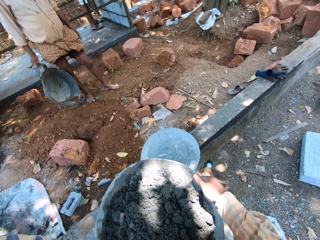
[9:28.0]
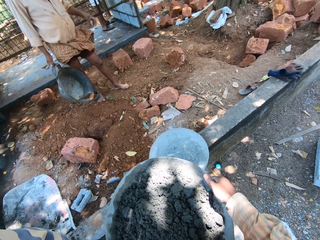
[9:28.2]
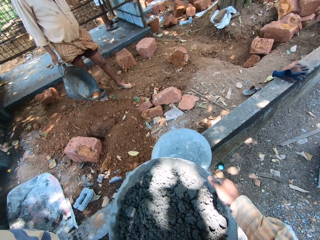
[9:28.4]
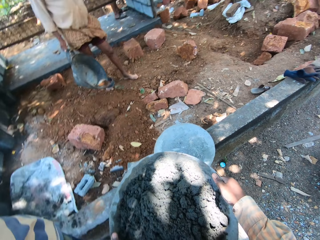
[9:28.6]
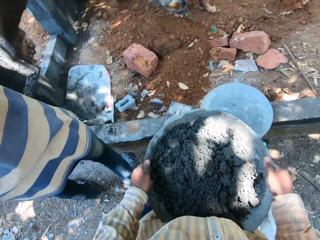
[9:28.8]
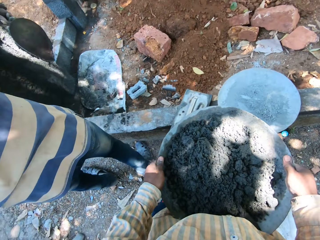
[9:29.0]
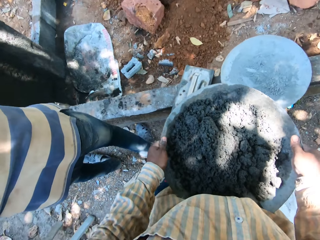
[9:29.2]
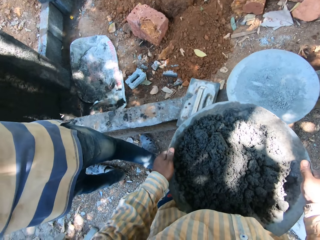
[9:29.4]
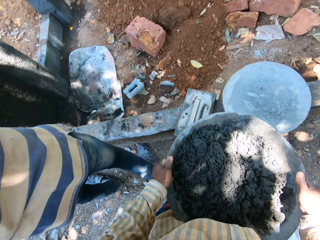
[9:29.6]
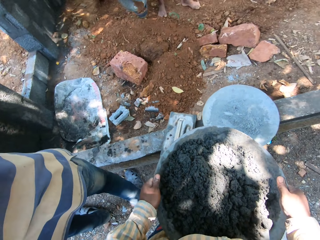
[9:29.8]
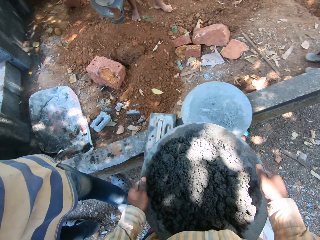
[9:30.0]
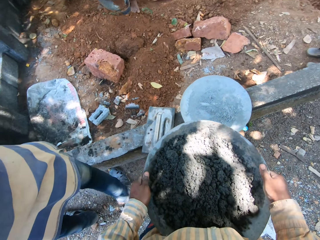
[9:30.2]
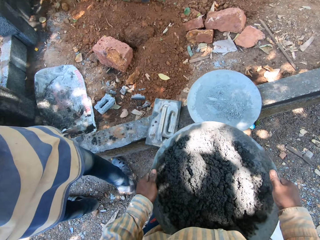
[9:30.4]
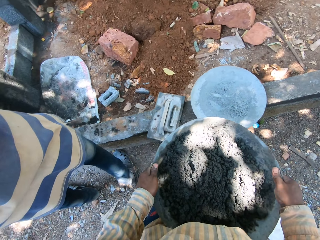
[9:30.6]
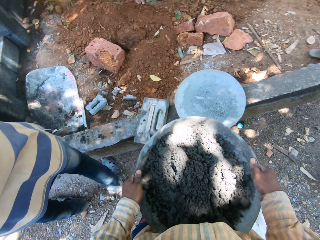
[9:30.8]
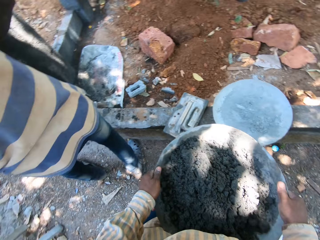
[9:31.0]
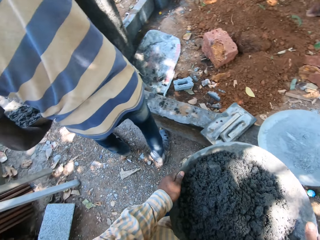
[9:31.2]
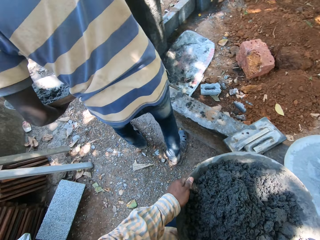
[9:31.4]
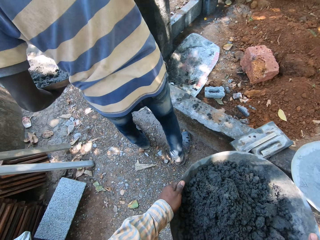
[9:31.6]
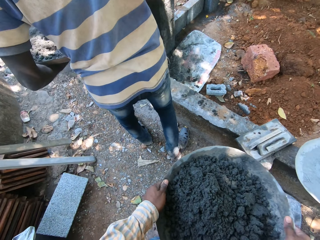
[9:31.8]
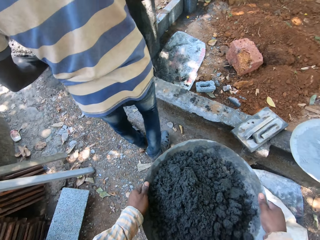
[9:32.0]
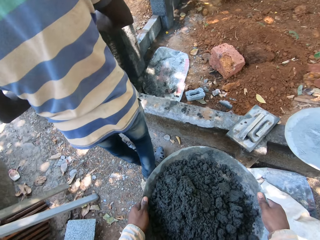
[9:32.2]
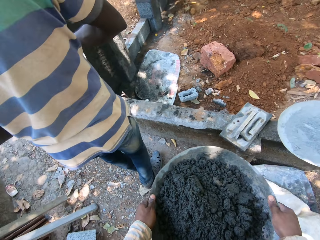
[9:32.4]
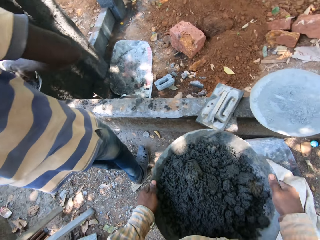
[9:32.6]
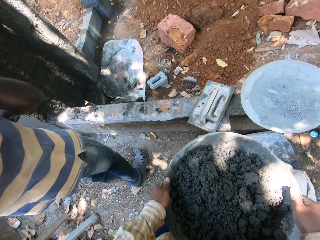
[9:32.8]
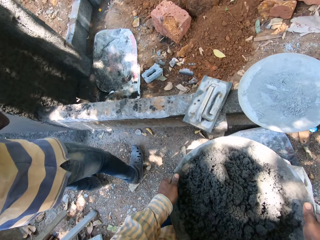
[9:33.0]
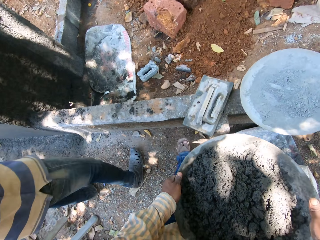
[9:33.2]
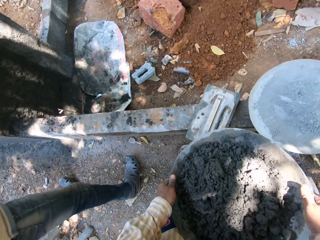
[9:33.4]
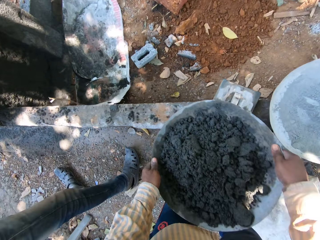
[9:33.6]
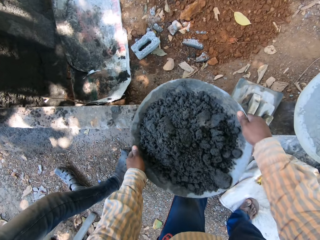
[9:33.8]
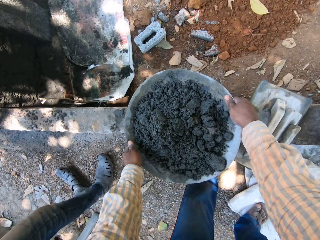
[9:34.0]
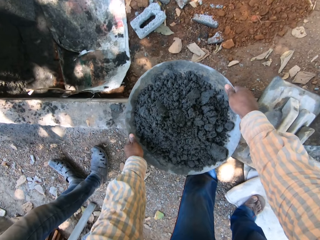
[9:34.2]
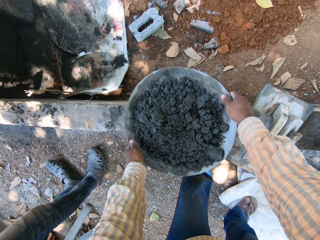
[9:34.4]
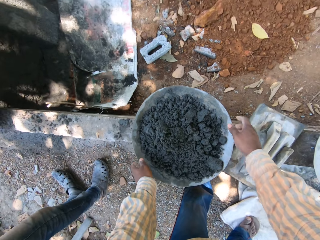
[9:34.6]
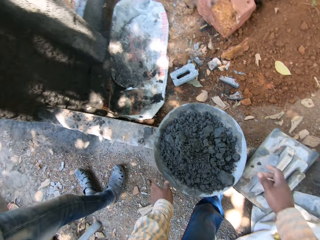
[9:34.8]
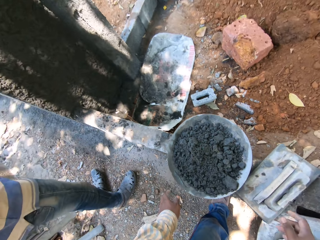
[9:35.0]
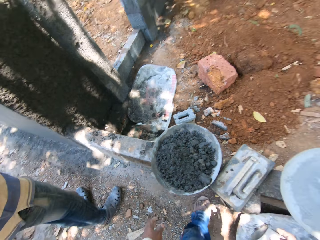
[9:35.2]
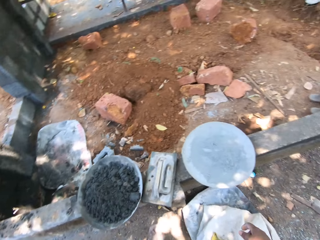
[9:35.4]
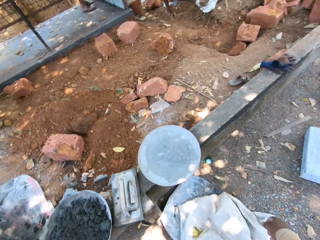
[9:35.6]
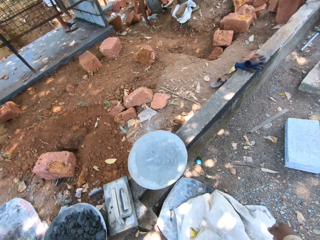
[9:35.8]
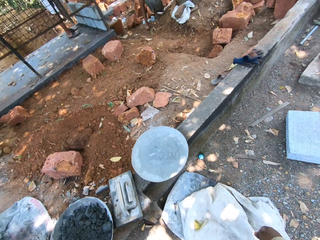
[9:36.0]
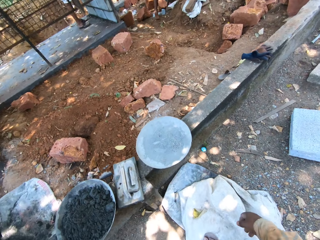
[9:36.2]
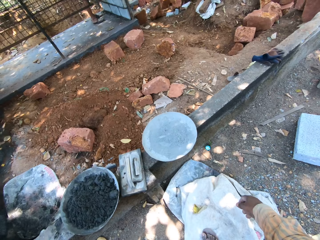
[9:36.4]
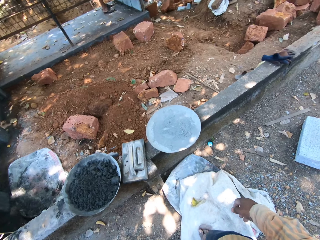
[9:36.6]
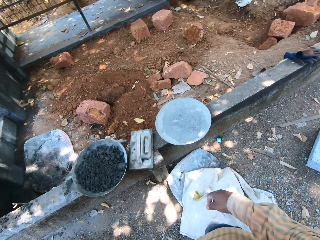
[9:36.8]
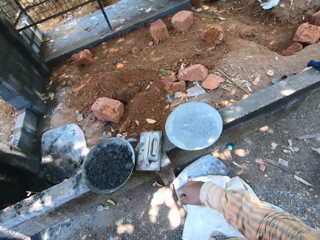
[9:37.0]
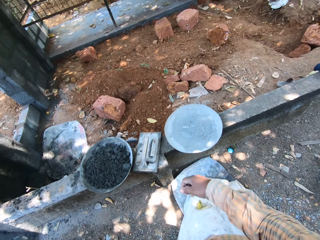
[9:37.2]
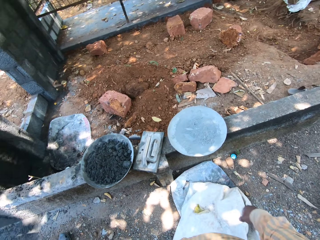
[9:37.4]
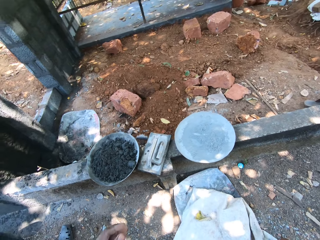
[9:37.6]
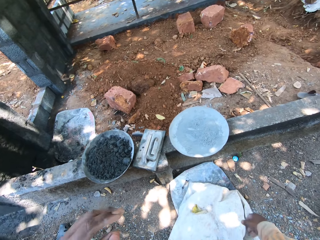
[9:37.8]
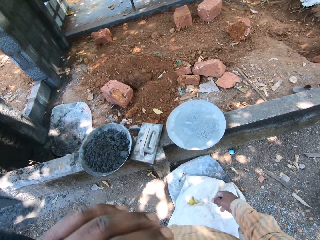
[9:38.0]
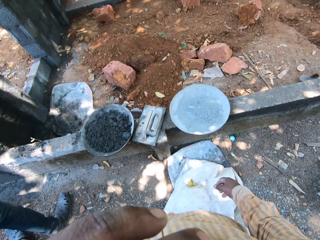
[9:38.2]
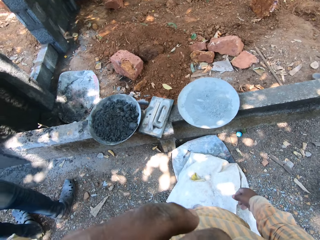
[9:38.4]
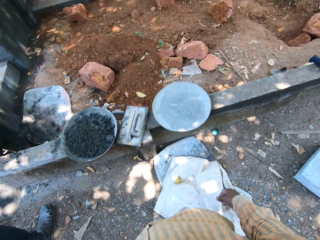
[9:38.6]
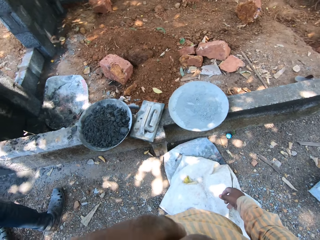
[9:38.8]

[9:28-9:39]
The man holds the bucket in his hand and throws cement from the trowel in his right hand on the wall. The camera wearer drops the headpan on the platform with both hands.

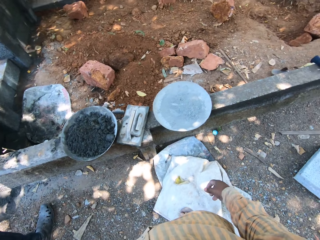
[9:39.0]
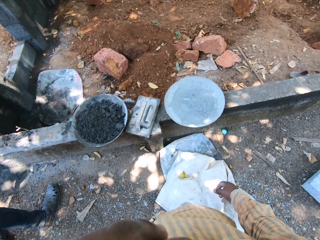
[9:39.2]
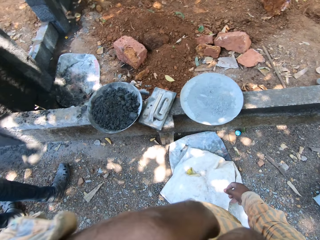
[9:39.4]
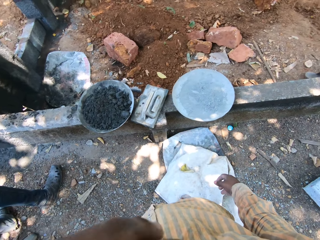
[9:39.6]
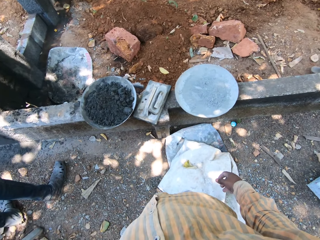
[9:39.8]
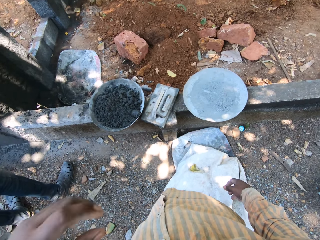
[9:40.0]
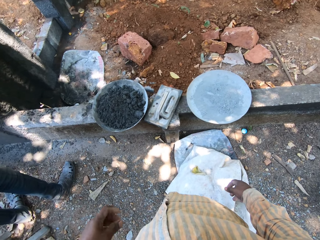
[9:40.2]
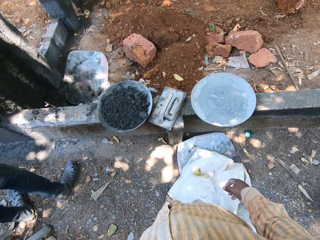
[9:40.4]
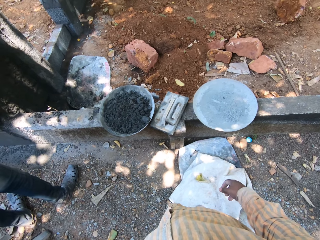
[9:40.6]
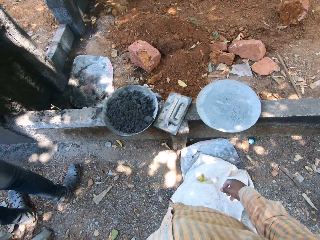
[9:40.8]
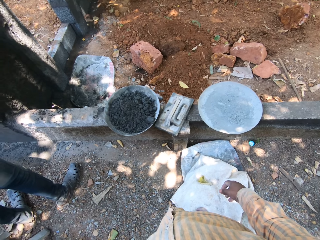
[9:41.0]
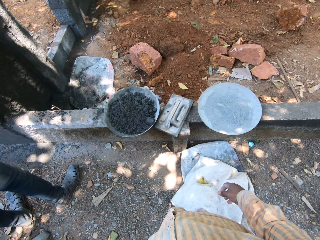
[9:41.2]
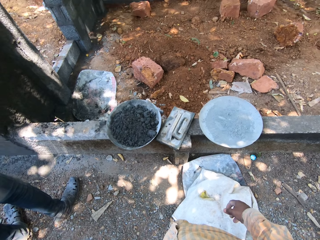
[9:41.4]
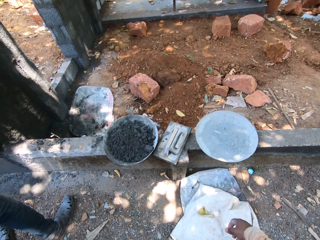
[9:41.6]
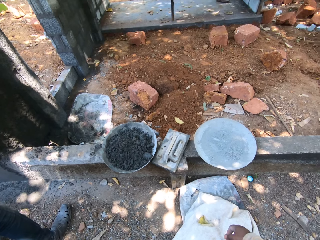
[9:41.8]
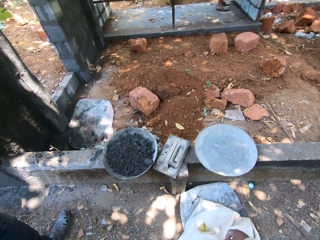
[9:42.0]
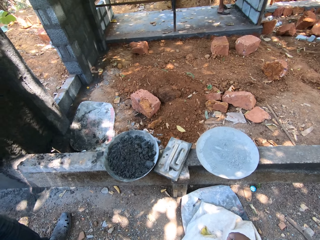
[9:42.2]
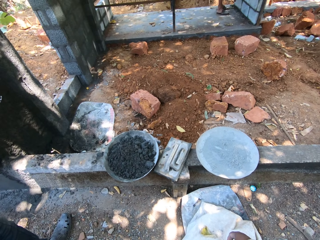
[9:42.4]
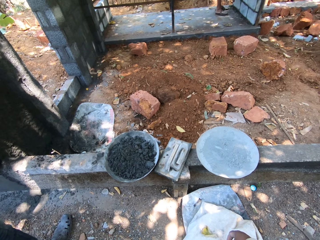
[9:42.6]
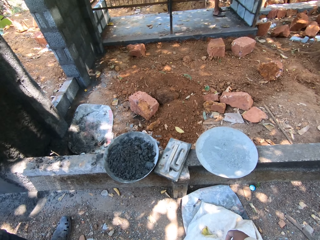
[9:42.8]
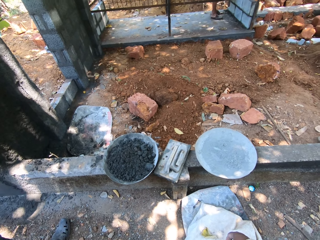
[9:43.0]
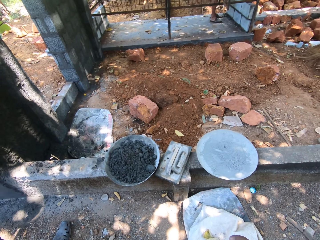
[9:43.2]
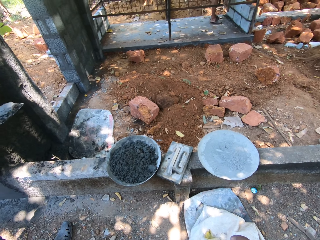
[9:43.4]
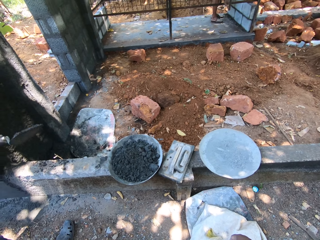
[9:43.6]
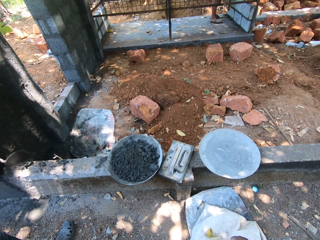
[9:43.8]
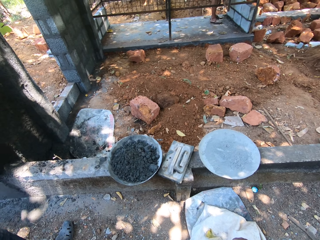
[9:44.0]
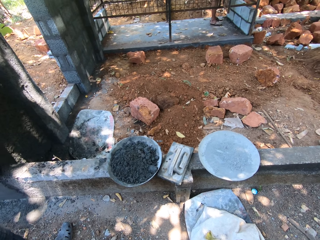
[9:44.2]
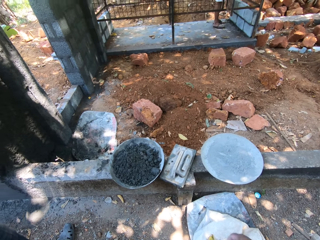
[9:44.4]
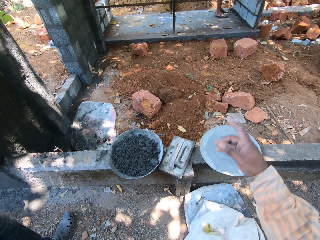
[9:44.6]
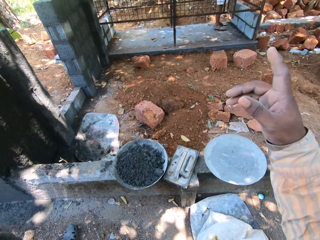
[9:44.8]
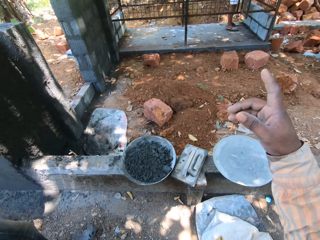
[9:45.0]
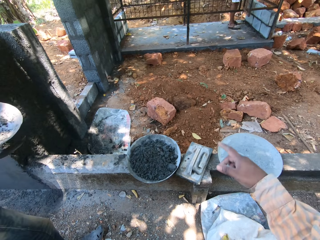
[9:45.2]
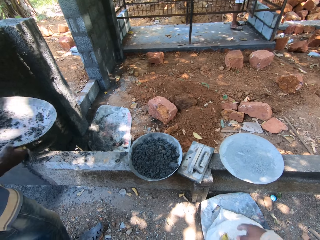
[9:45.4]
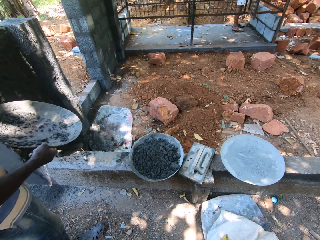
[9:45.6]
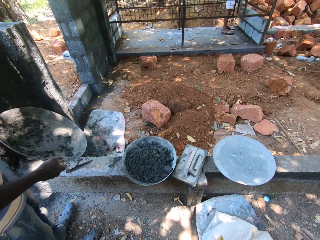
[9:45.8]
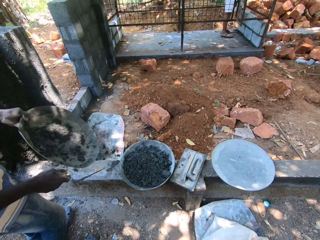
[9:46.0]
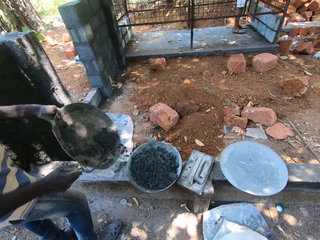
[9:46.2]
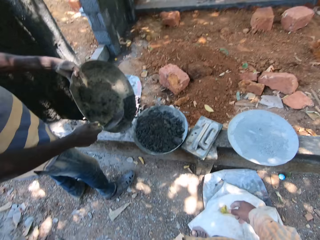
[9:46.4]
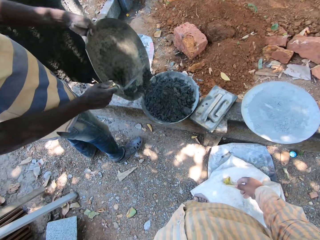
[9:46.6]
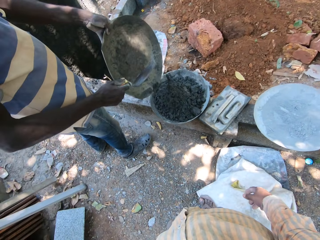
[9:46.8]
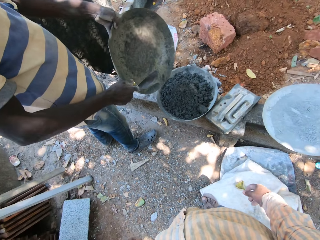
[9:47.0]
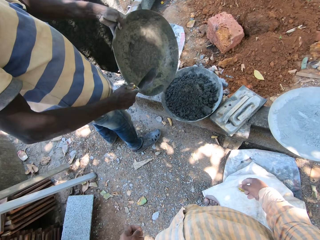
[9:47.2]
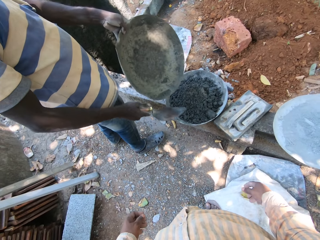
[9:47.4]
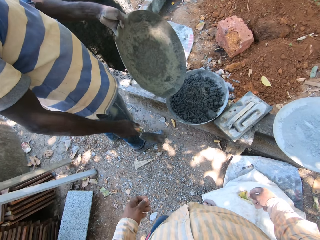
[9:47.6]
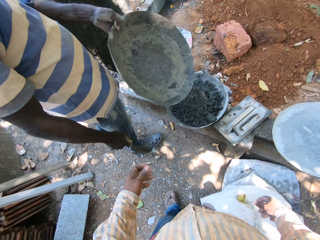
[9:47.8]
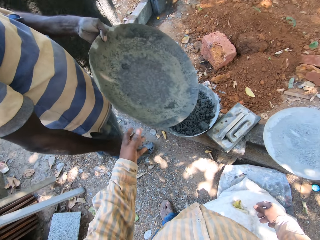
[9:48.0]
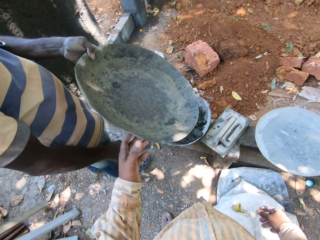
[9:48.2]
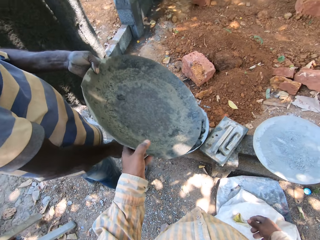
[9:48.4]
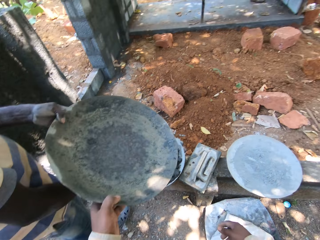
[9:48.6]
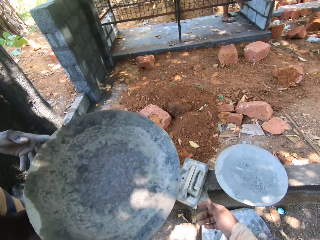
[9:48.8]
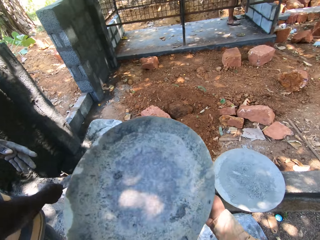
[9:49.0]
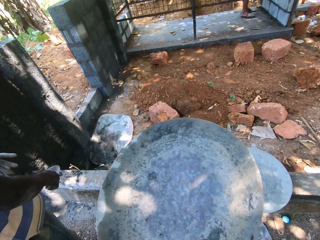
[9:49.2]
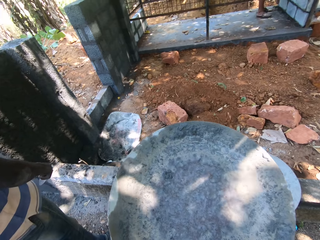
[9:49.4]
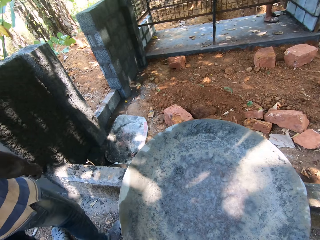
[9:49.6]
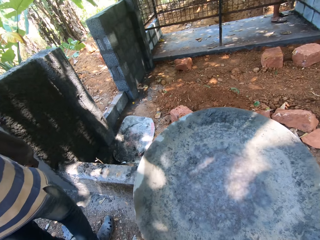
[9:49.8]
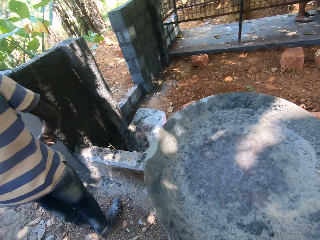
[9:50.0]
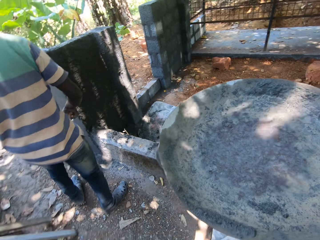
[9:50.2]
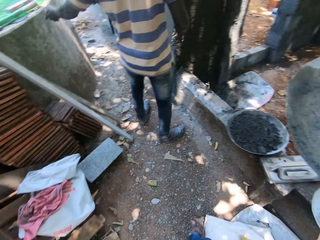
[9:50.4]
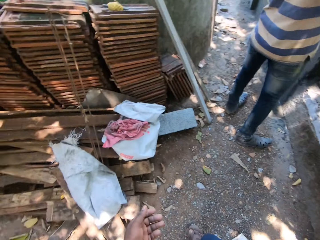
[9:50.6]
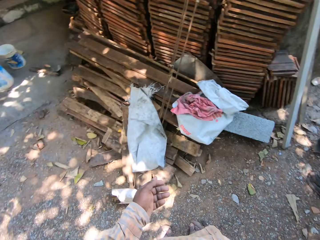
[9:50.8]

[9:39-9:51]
The man applies the cement on the wall and throws cement from the trowel in his right hand on the wall. The camera wearer lifts up his hand. The man pours cement from the headpan in his left hand into the headpan on the platform with the trowel in his right hand. The man taps the basin. The camera wearer takes the headpan from the man with his left hand. He passes the headpan from his left hand to his right hand.
